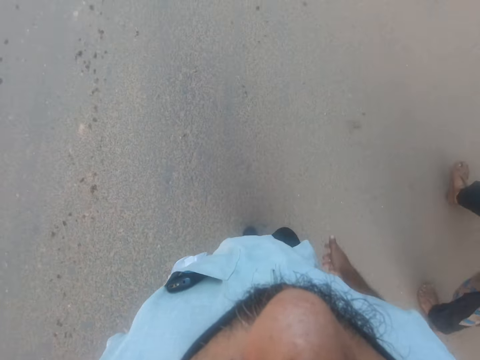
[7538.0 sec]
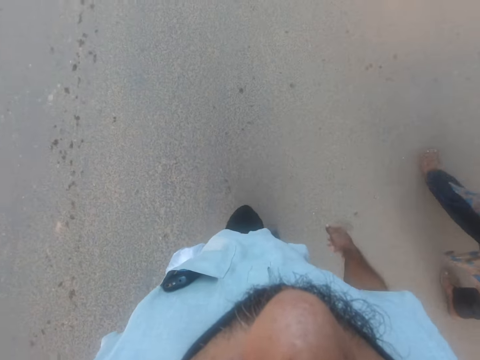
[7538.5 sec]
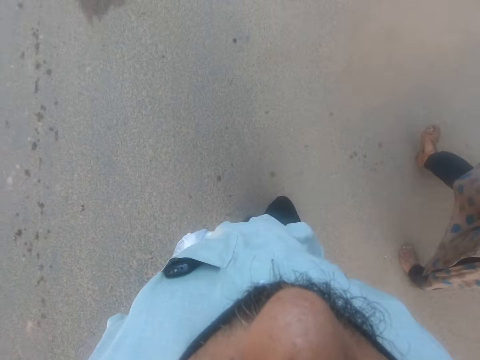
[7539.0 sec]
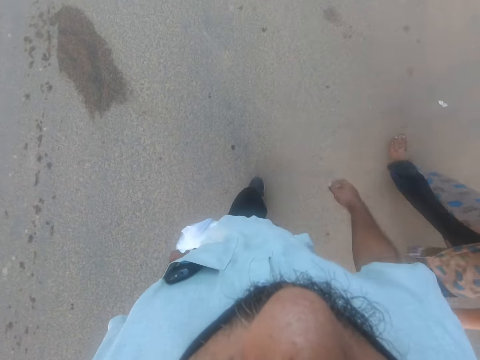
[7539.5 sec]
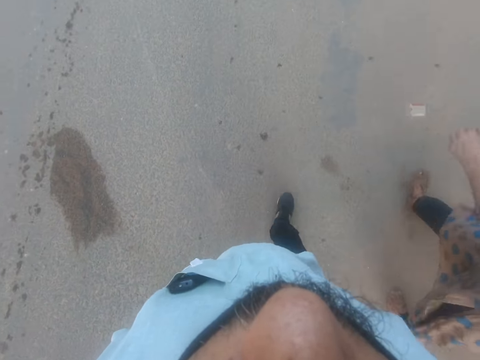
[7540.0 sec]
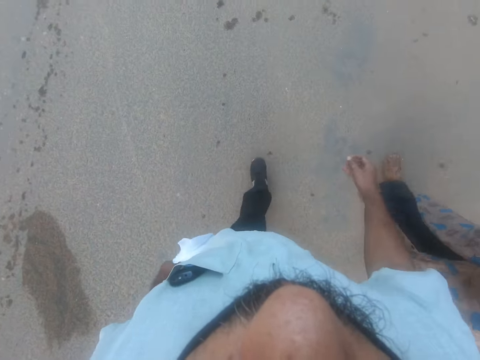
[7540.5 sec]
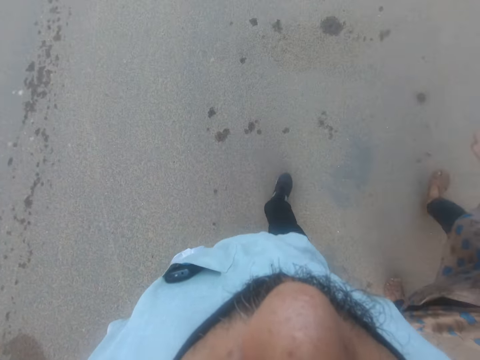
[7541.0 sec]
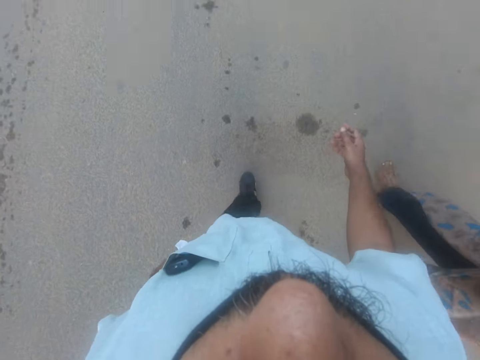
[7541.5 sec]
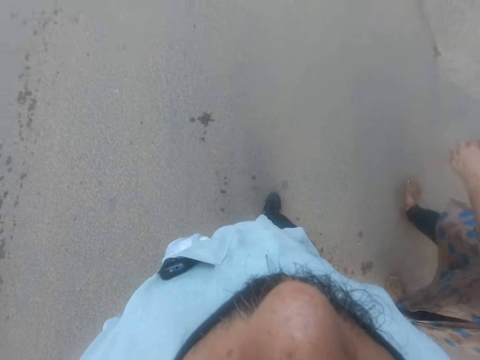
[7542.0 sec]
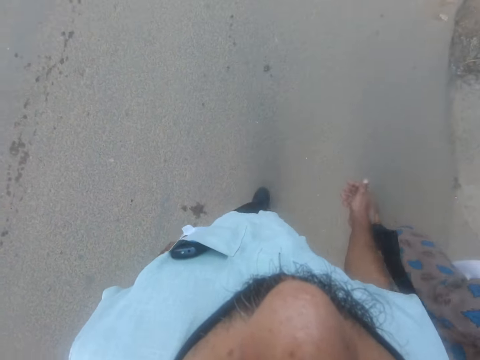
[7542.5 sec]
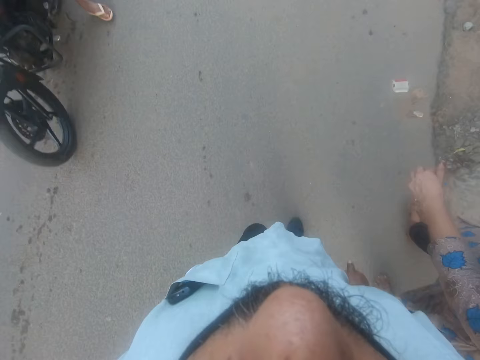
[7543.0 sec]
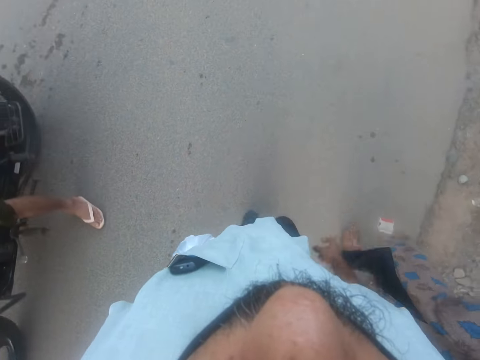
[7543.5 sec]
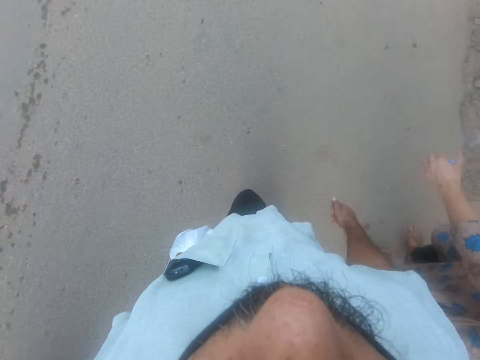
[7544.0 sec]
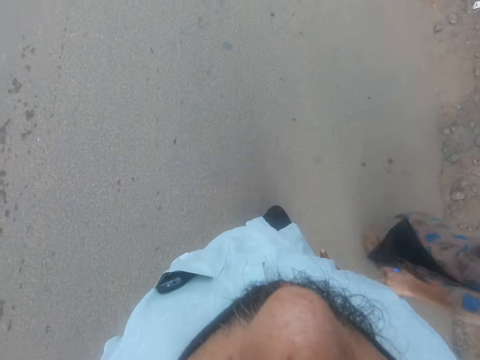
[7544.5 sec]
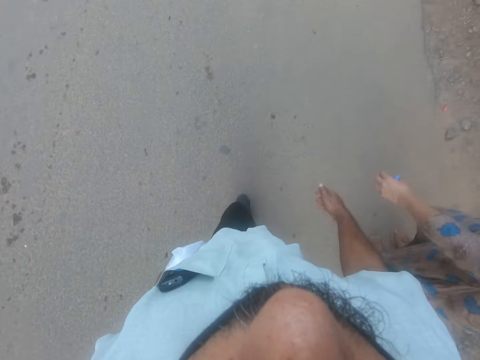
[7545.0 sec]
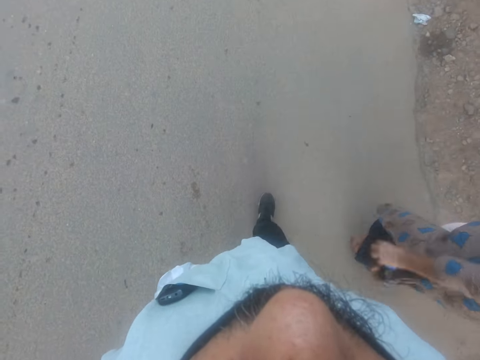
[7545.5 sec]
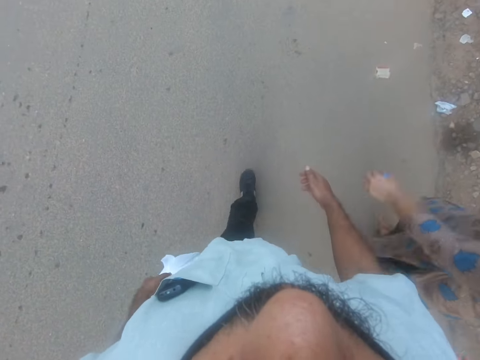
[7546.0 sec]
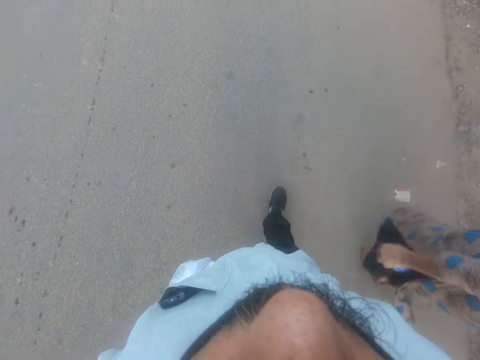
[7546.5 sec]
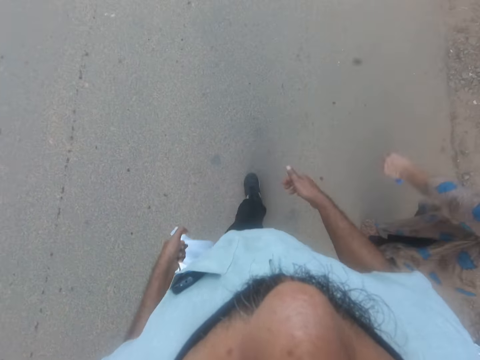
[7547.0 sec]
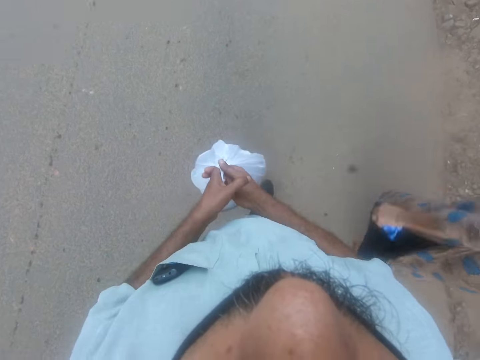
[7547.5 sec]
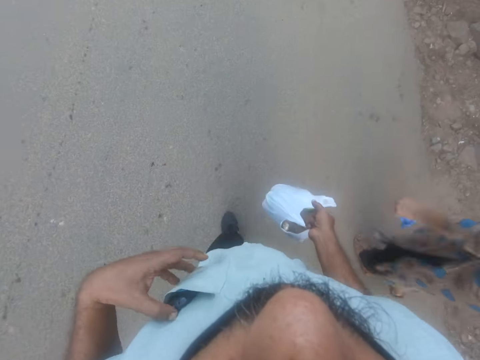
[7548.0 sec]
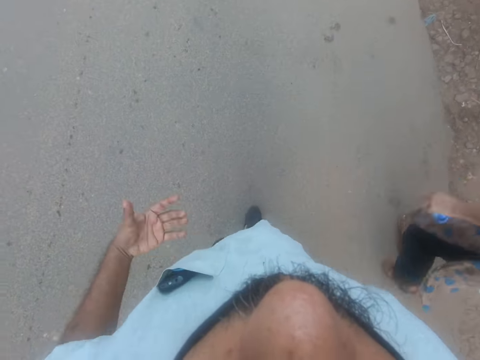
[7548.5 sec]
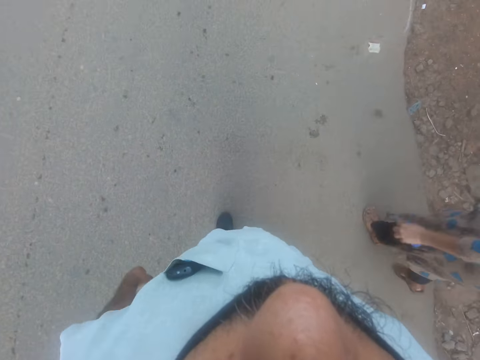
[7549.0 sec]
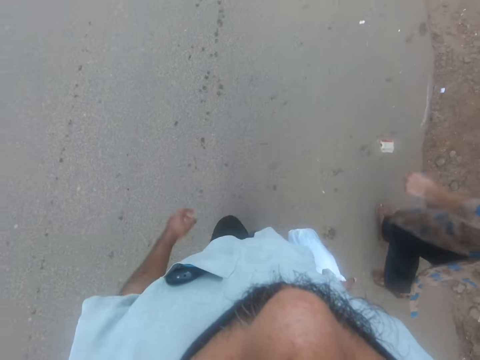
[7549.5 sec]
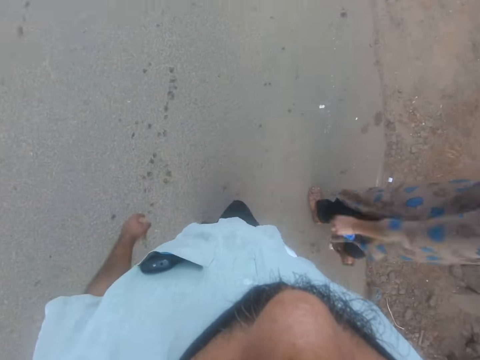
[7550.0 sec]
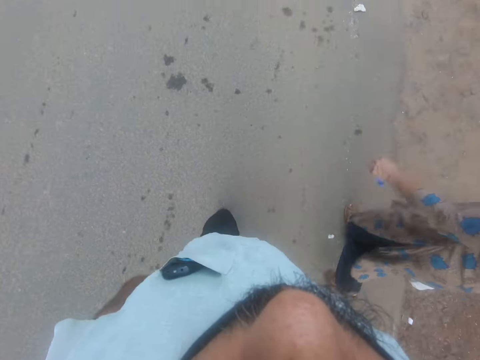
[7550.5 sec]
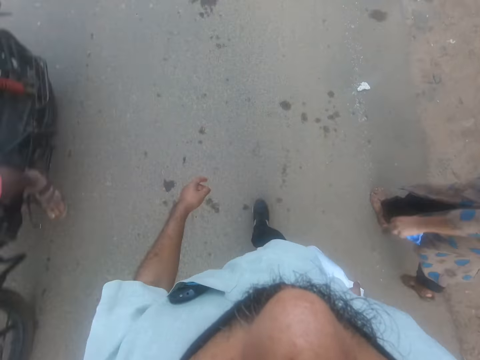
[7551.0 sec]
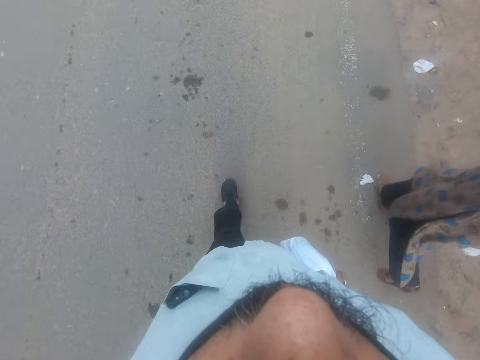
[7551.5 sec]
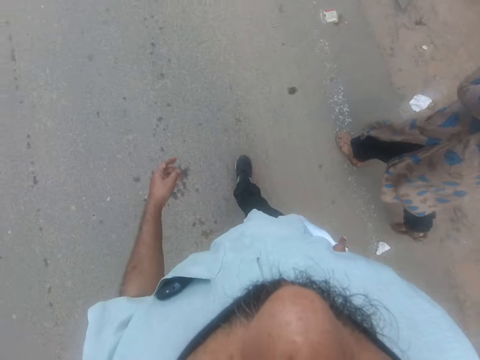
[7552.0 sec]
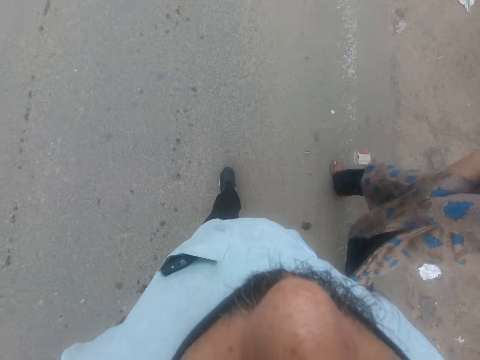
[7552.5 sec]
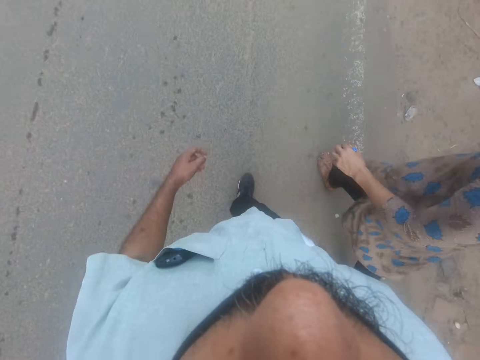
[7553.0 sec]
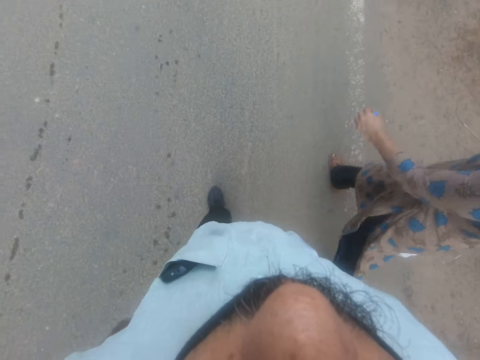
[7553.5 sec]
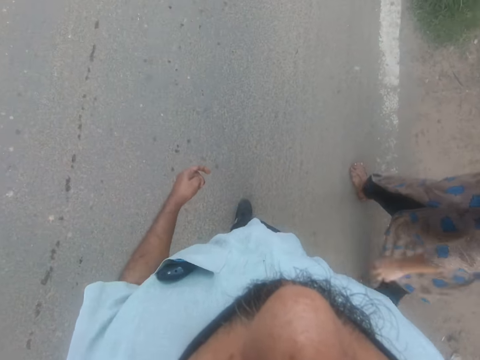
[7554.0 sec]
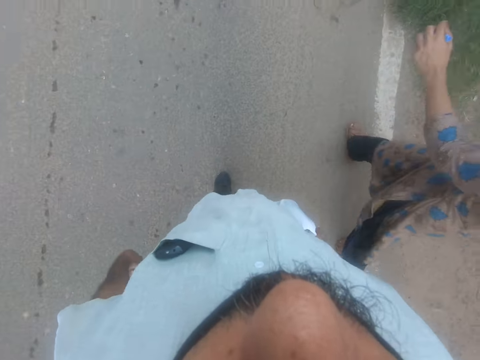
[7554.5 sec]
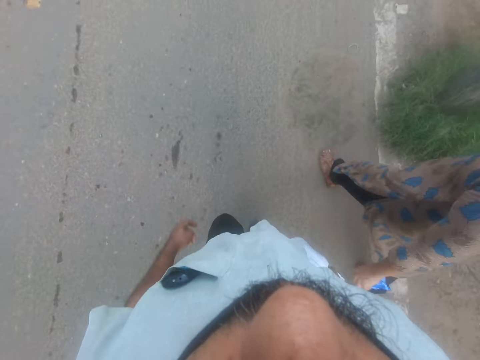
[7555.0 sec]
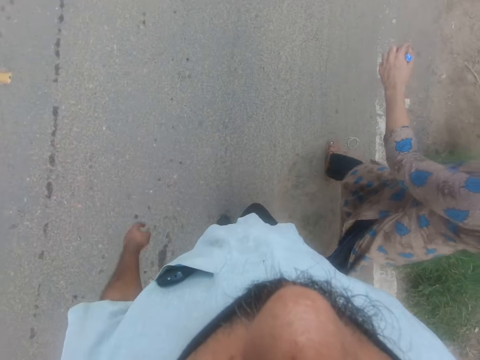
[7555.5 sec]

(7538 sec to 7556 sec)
The camera wearer passes the nylon in his left hand to his right hand while walking. He touches a phone in his pocket and walks forward. A woman touches something. The woman lowers her left hand. The woman walks beside the camera wearer.

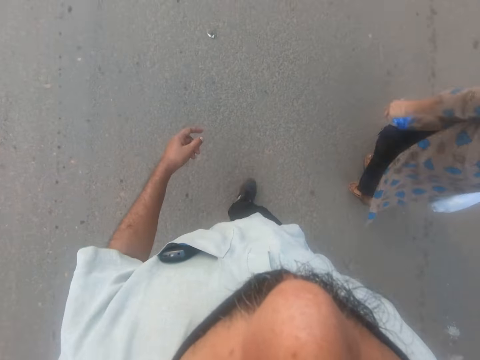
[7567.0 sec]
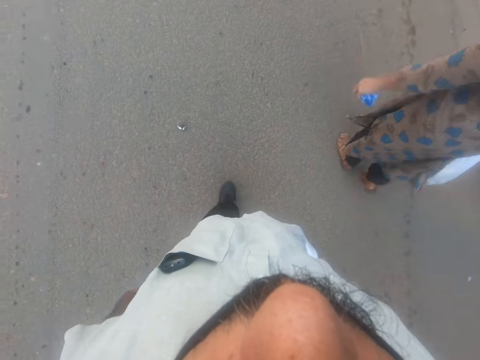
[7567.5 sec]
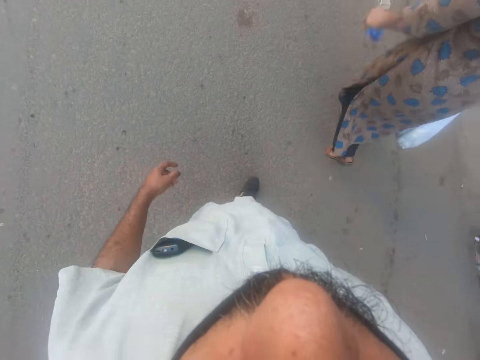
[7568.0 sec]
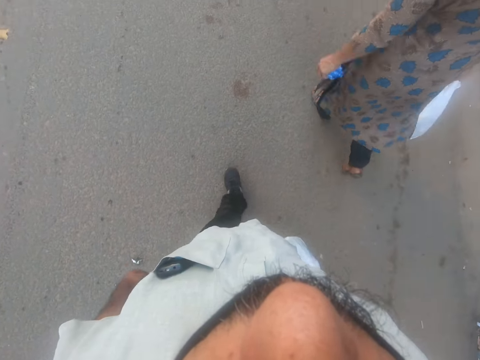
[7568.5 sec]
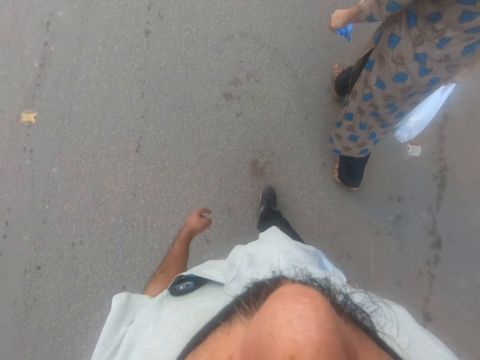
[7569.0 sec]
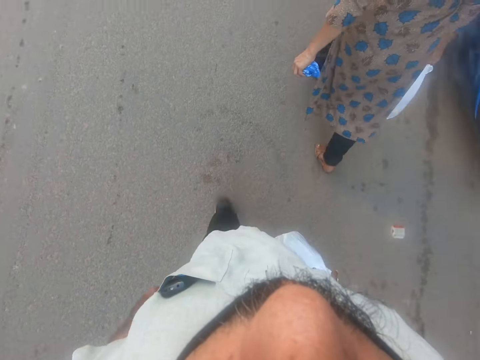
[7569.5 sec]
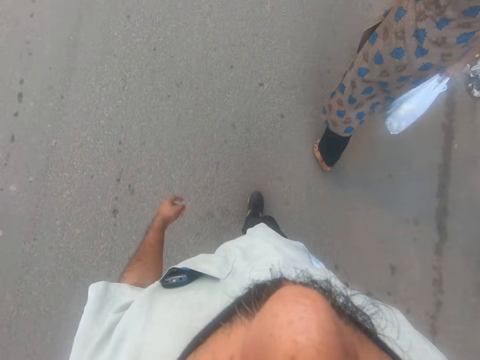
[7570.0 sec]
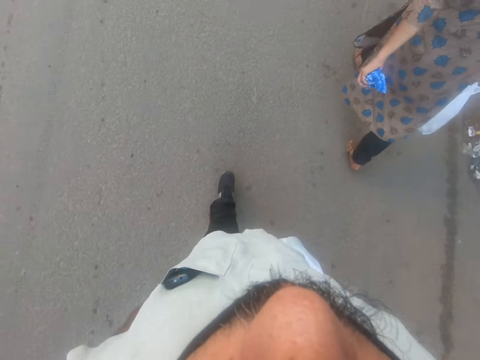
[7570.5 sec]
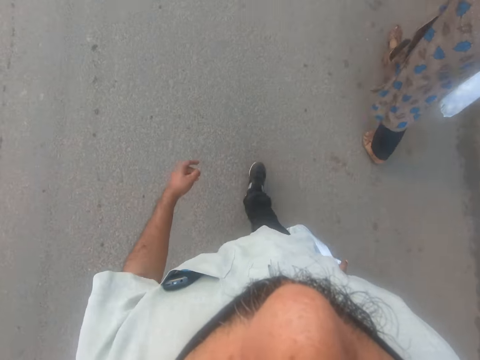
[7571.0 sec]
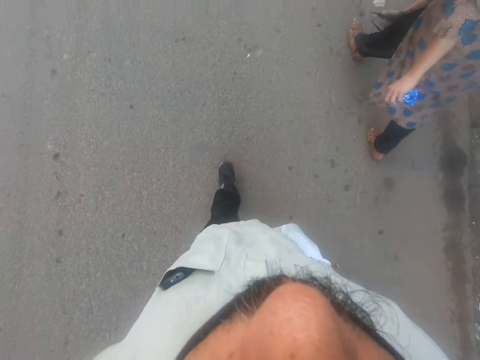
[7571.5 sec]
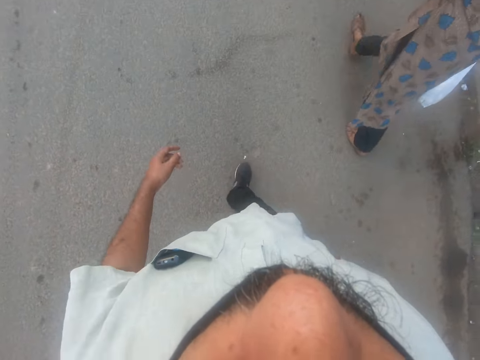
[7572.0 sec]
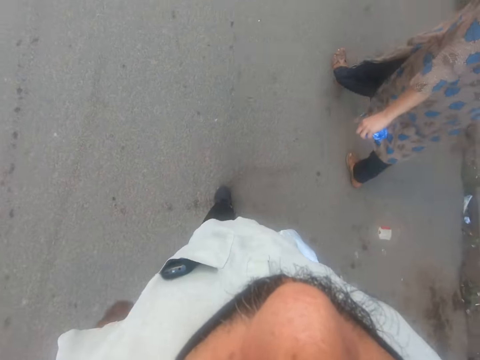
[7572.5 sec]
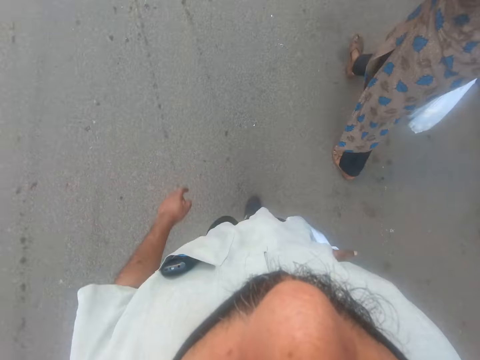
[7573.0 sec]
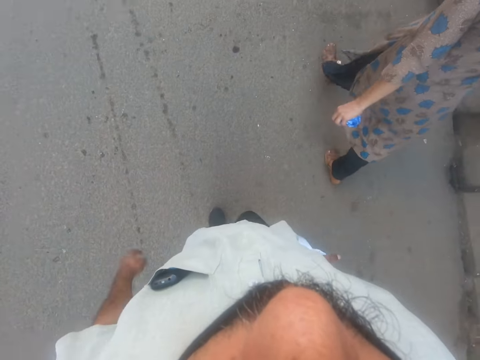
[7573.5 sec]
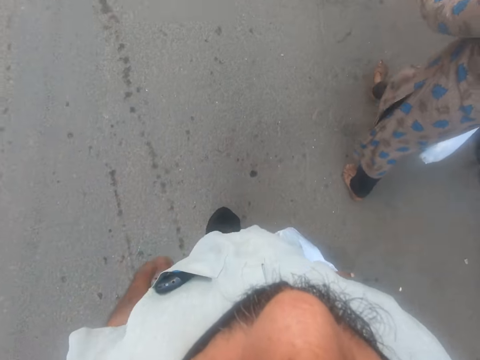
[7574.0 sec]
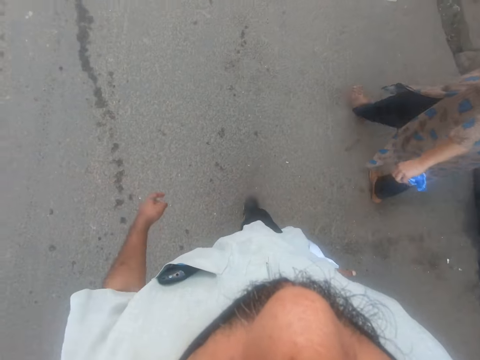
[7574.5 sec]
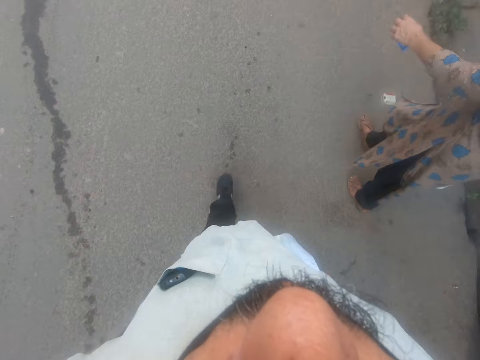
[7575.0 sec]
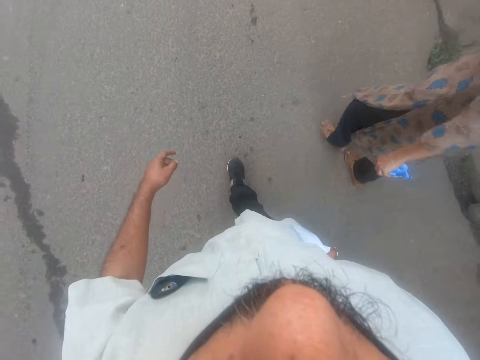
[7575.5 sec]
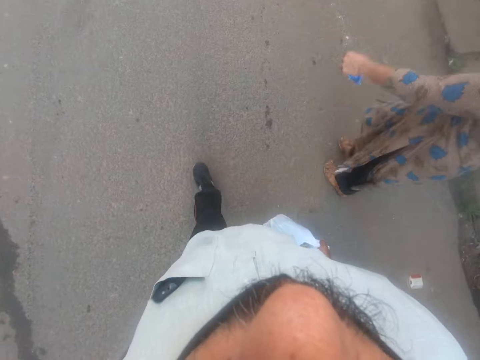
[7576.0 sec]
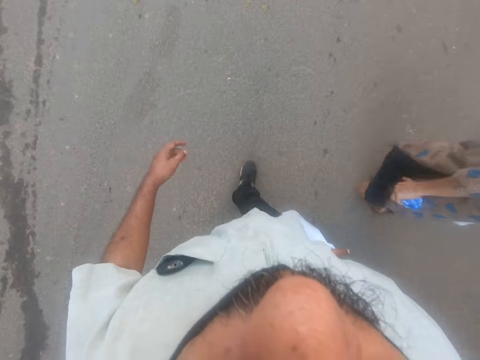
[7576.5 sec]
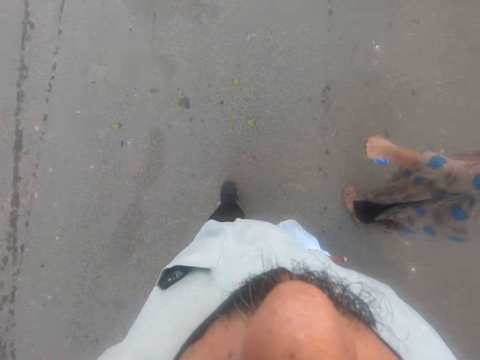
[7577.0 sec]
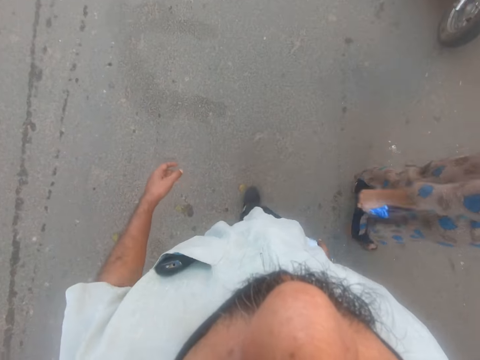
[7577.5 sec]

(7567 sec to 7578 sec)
A woman walks in front of the camera wearer. The camera wearer walks forward.
